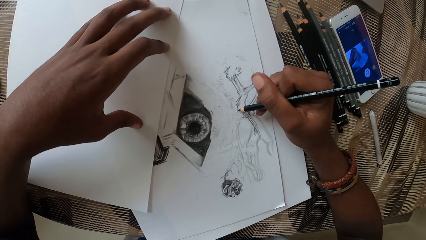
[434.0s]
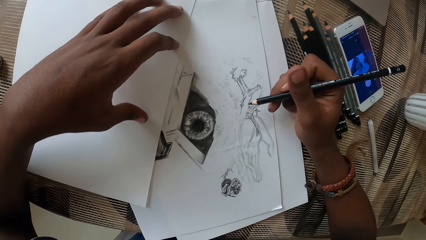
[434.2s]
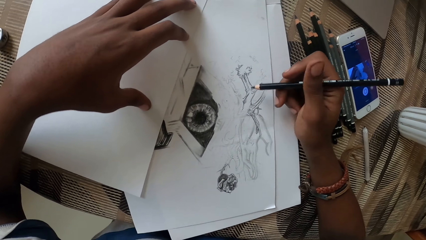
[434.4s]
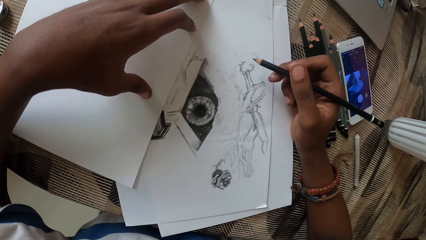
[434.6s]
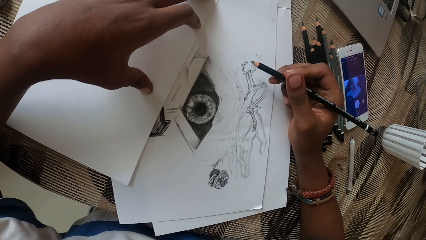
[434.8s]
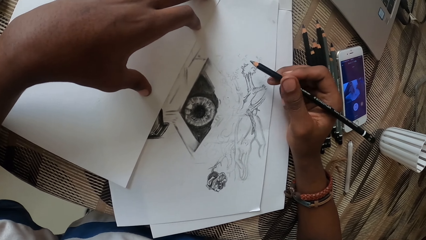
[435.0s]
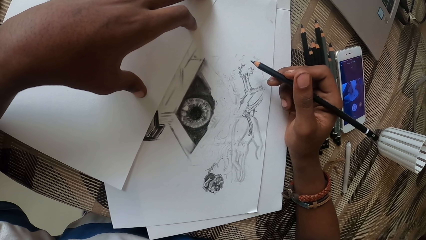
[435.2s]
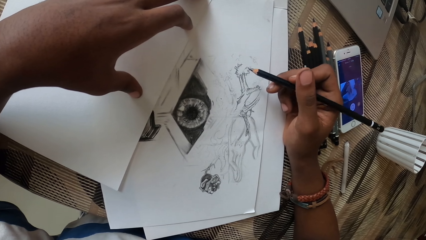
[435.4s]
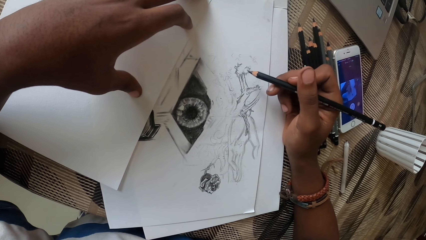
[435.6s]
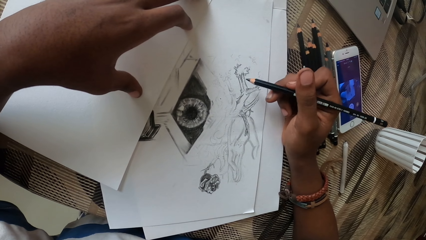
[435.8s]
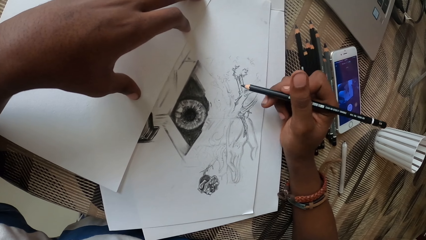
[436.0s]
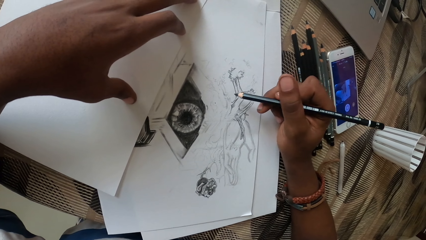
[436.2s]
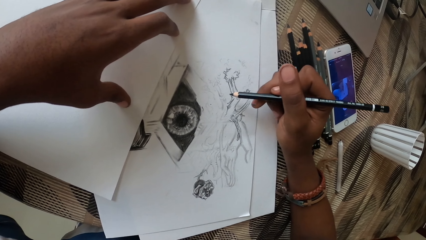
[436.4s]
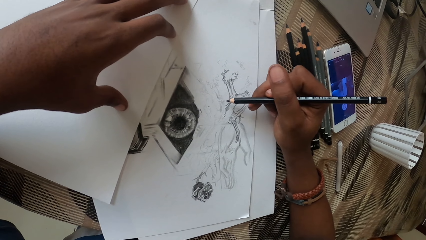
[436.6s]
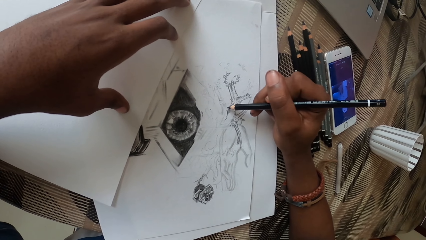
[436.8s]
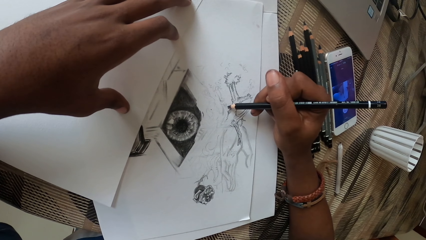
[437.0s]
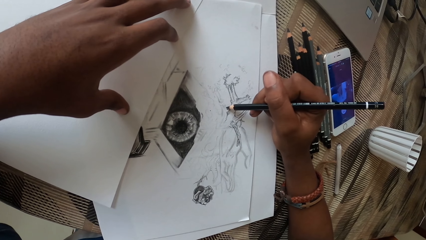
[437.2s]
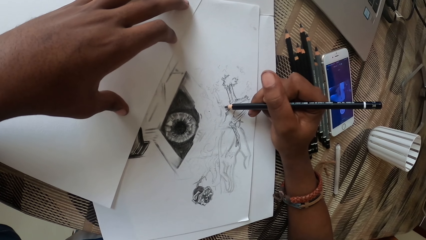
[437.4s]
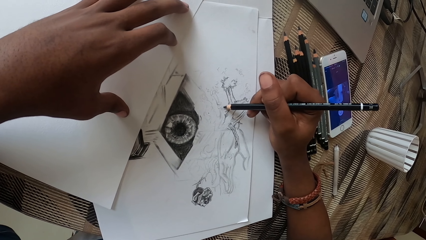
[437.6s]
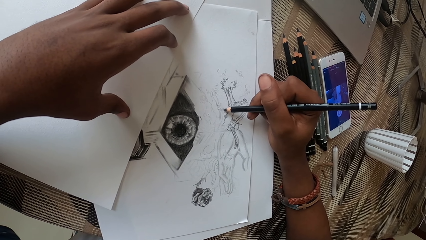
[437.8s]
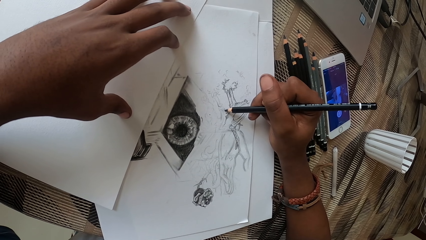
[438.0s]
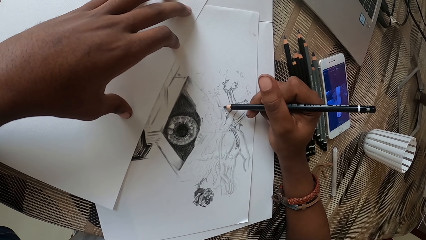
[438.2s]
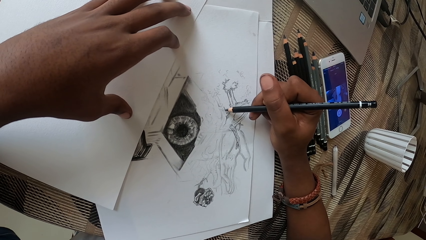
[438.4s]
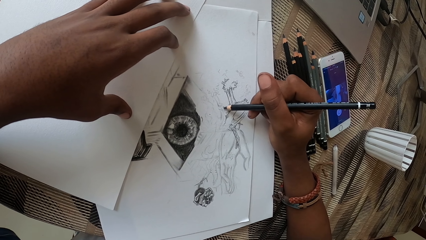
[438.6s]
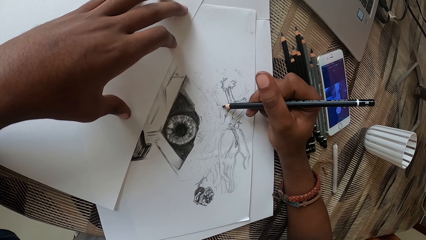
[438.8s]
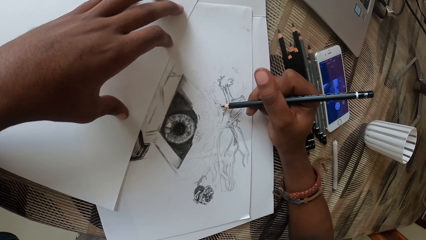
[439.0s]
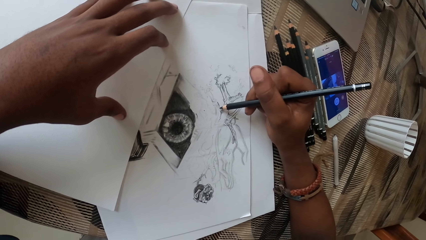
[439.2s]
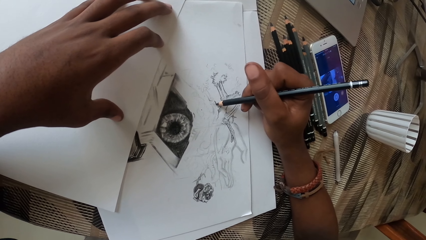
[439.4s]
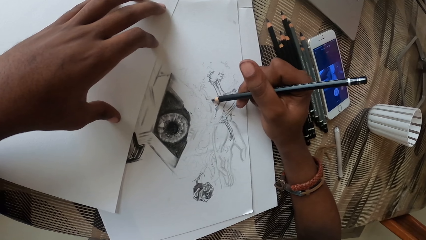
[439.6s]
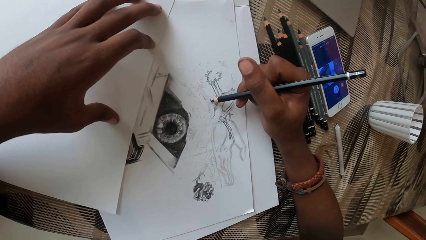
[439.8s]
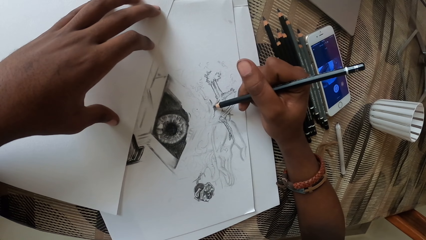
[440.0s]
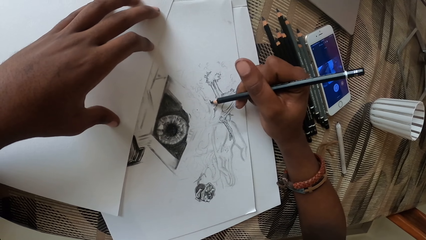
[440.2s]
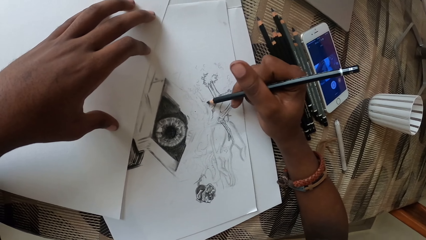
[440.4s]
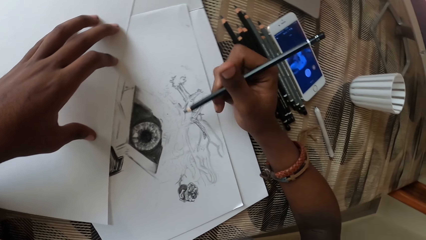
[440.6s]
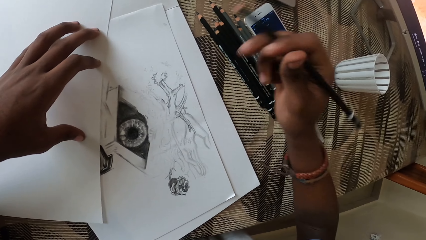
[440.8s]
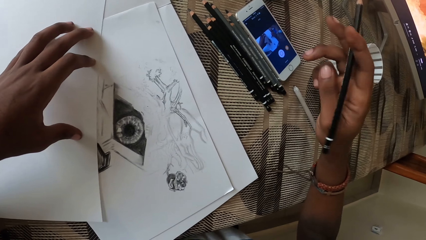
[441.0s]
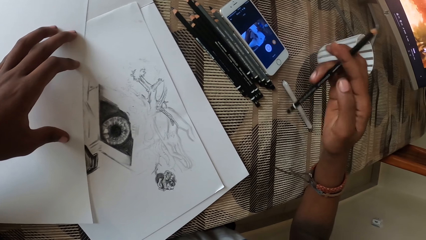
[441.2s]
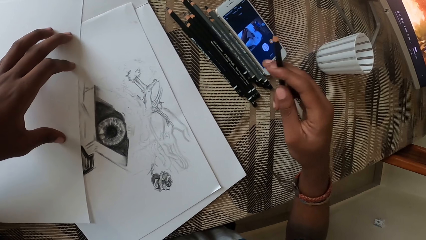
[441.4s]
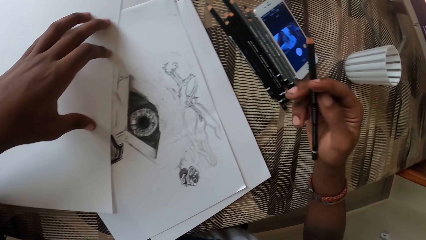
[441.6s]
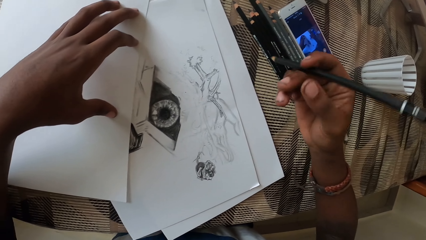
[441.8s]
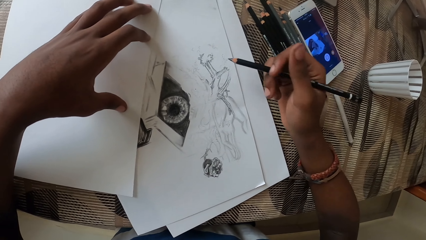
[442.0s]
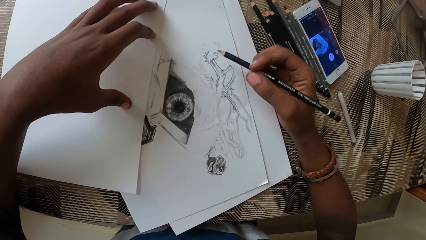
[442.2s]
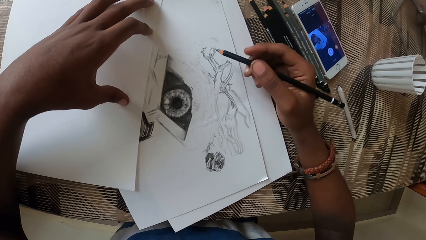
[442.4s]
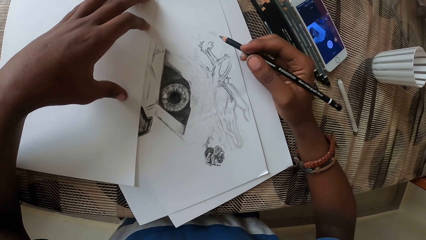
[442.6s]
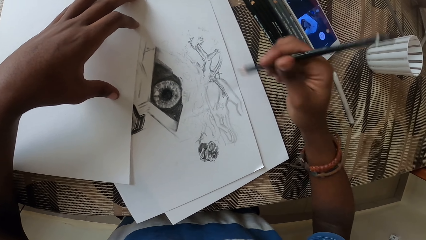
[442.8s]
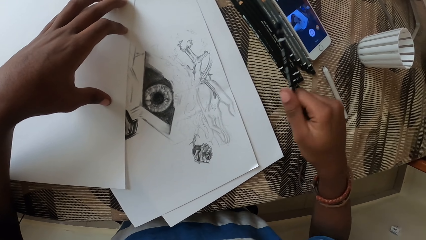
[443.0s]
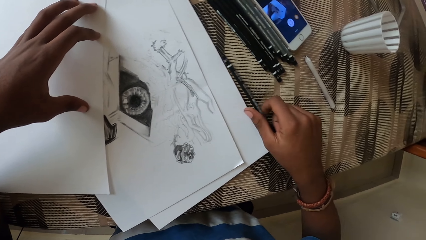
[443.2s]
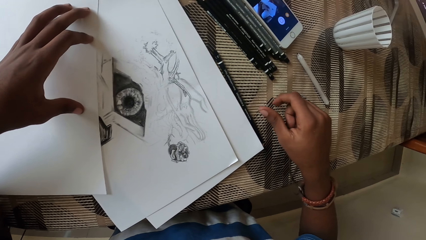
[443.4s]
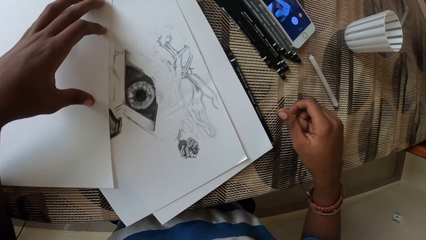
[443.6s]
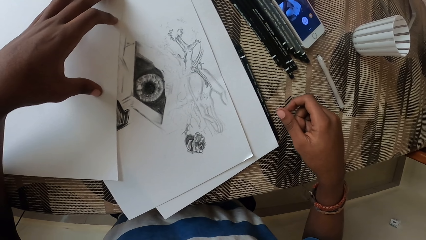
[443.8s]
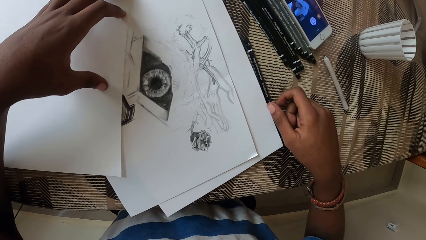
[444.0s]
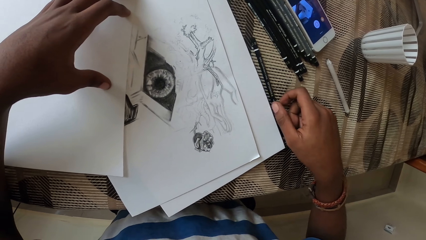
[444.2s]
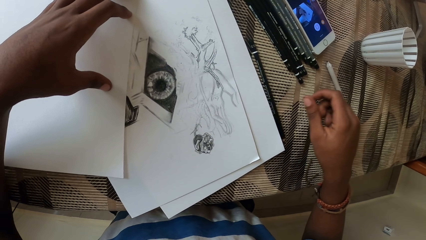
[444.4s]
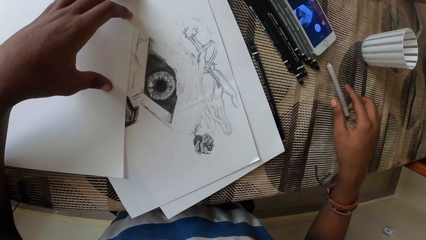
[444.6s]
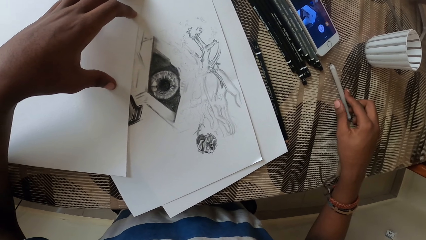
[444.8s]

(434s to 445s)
The camera wearer moves the pencil. They look at the drawing. They draw on a paper with the pencil. They lift the pencil and hold the pencil properly. They move the pencil. They place the pencil on the table. They move the right hand. They touch the pencil.

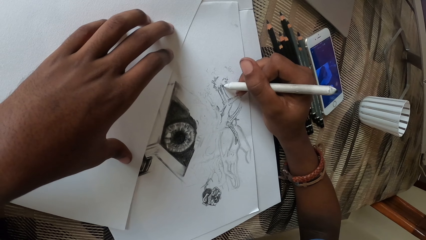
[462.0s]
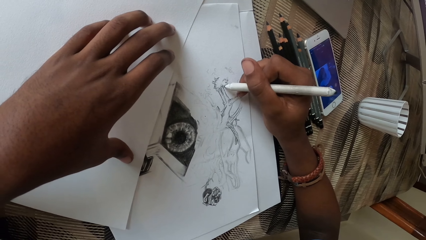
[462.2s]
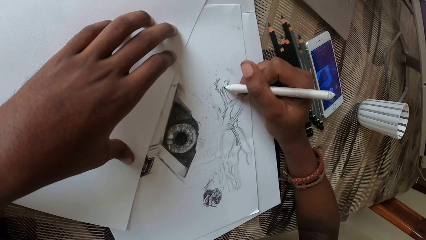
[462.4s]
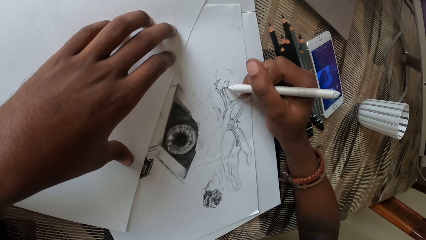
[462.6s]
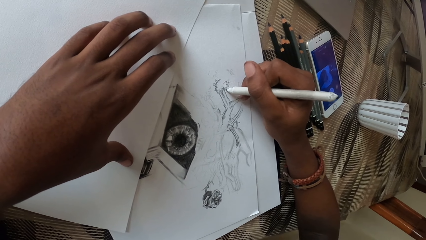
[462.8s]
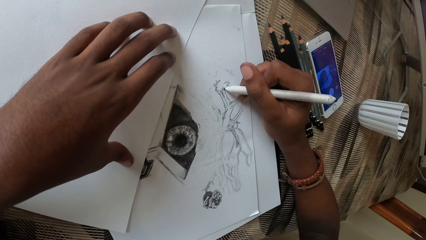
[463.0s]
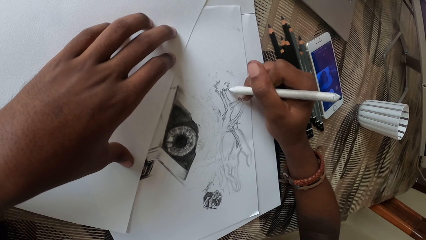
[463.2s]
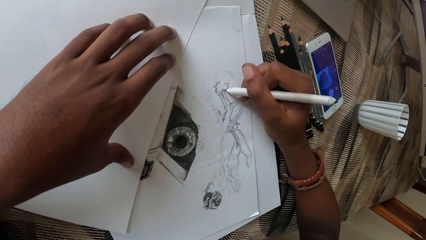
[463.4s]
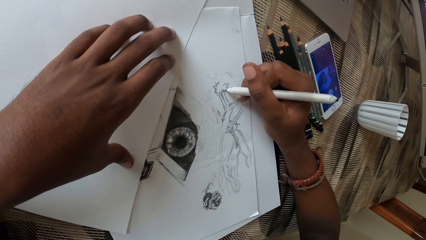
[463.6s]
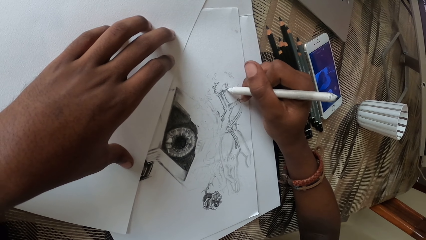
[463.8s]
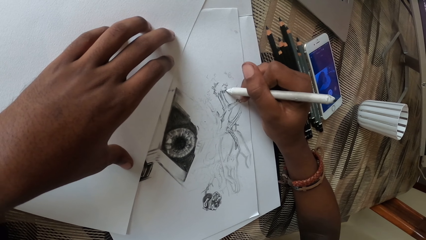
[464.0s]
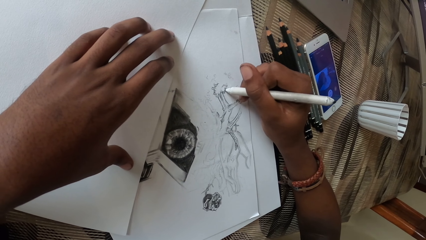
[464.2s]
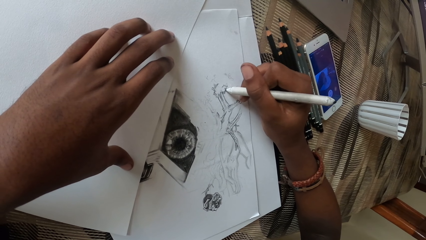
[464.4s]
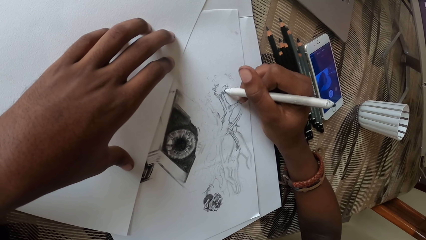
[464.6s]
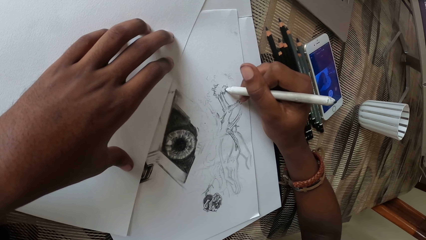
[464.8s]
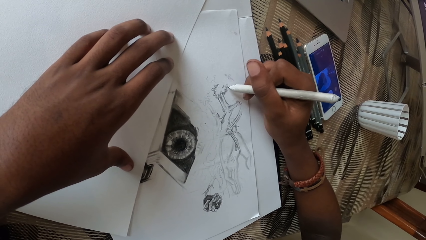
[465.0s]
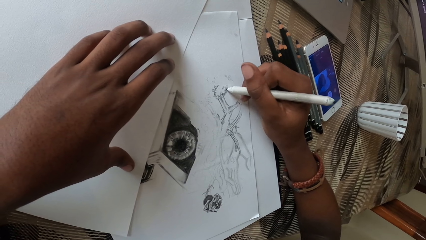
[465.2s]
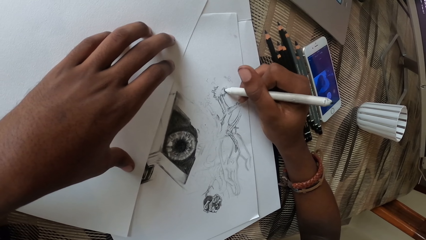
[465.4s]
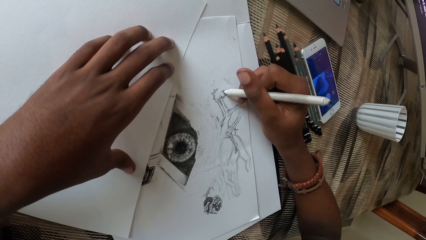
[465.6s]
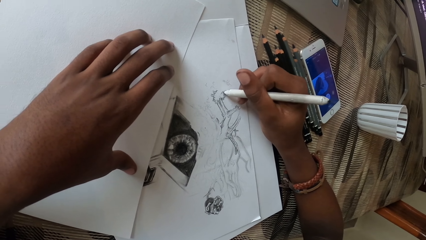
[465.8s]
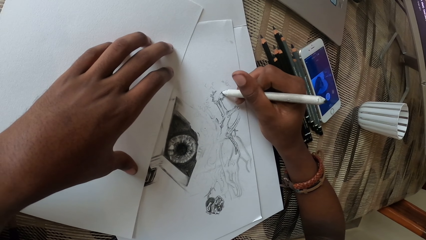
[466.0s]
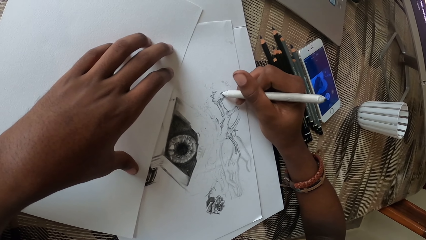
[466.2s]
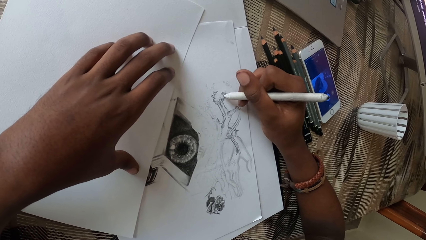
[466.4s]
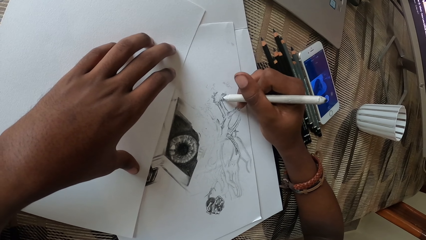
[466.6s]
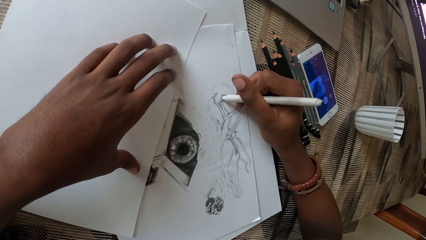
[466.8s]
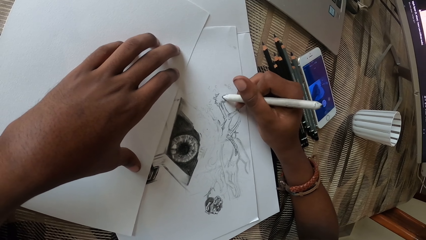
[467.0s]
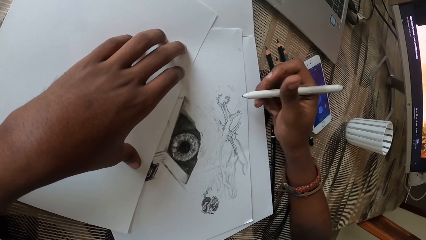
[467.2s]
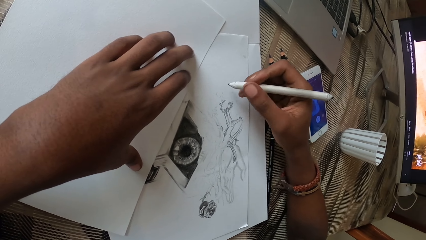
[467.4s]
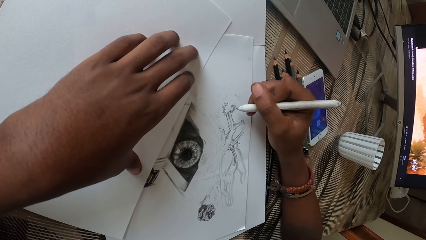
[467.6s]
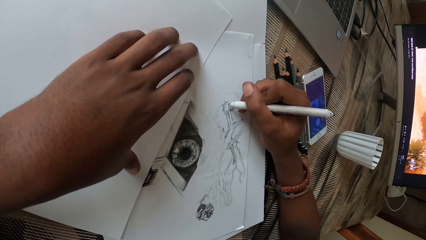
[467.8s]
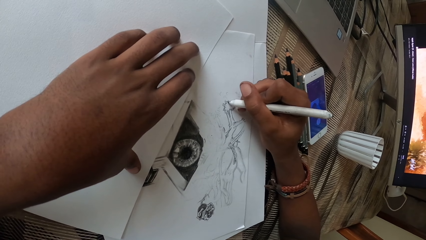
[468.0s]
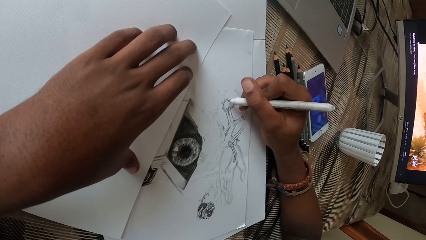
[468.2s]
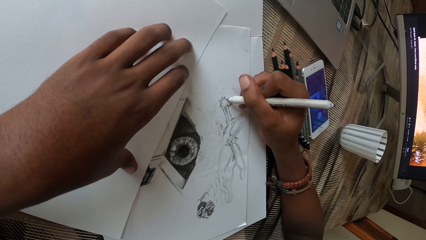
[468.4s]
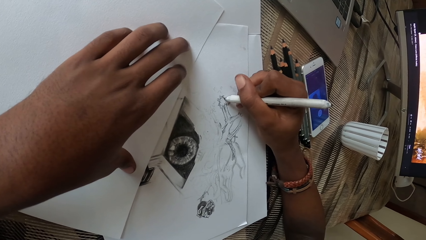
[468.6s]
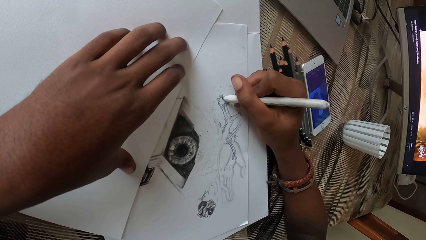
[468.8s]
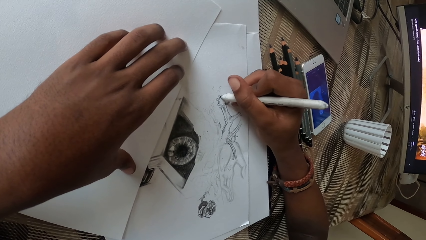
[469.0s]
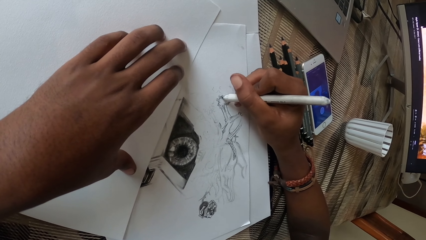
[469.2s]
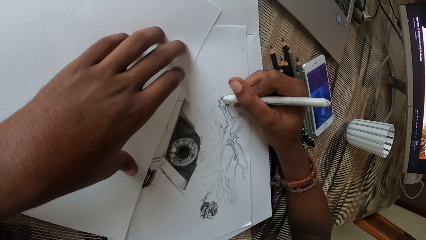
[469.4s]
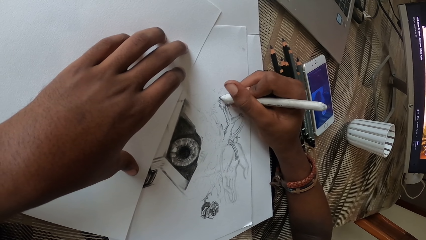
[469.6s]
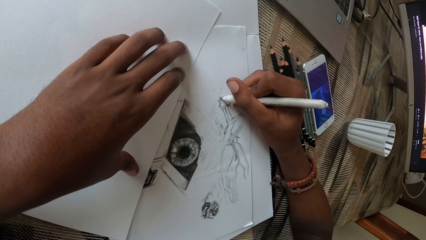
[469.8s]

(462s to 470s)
The camera wearer colors the drawing with a marker pen. They move the marker pen. They color the drawing with the marker pen.
